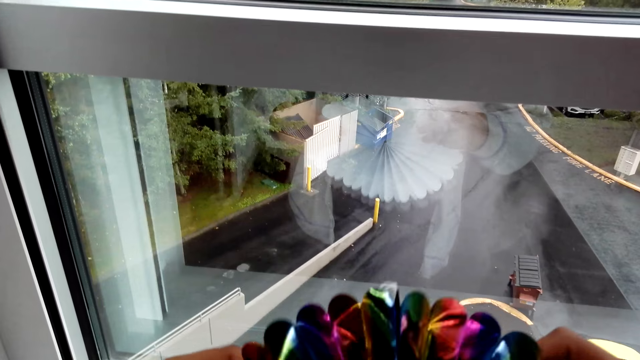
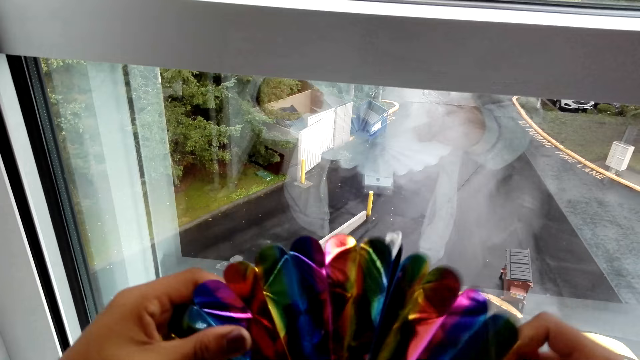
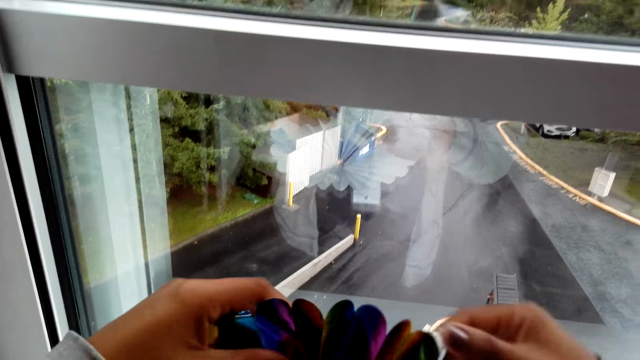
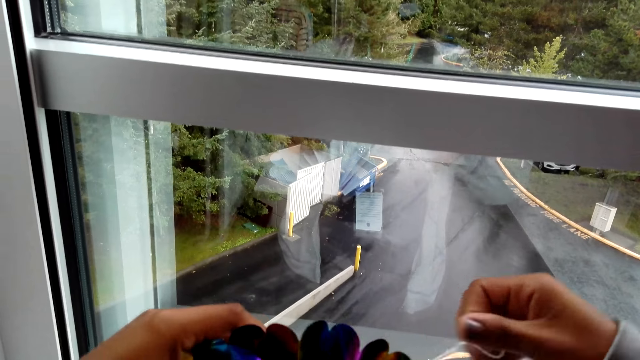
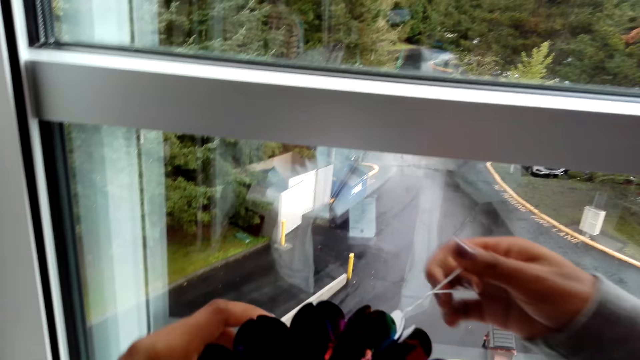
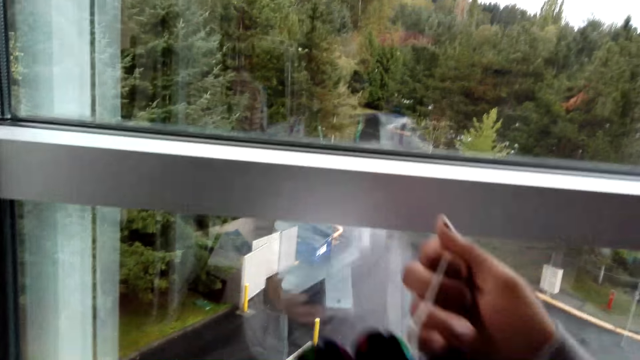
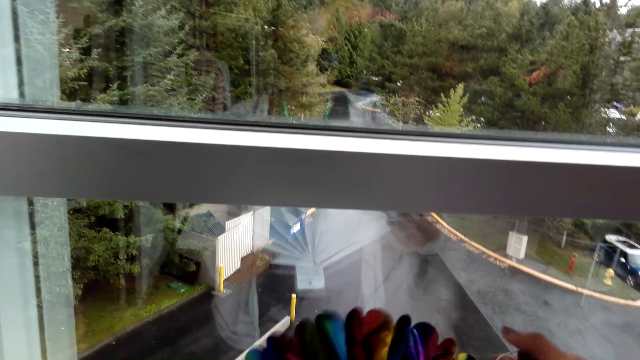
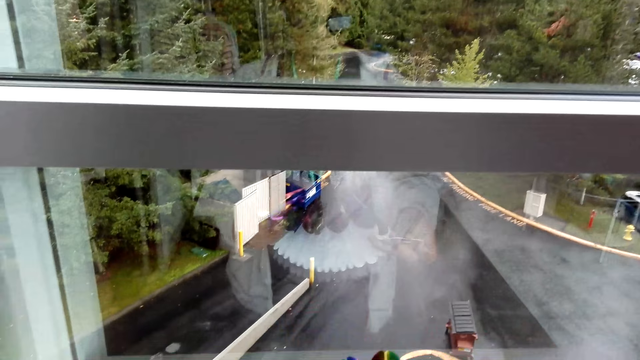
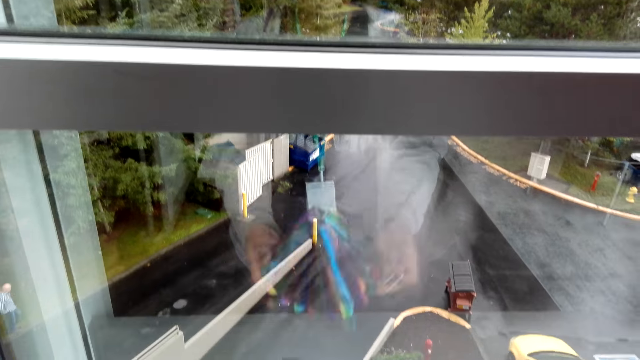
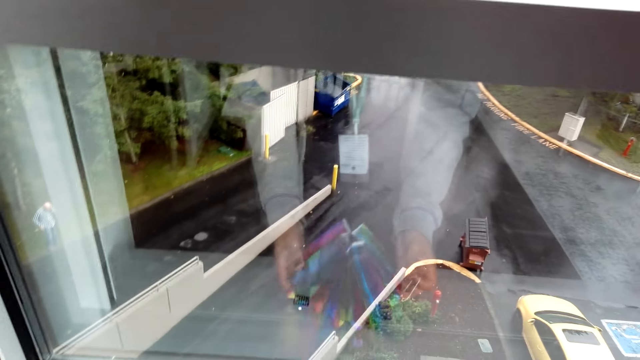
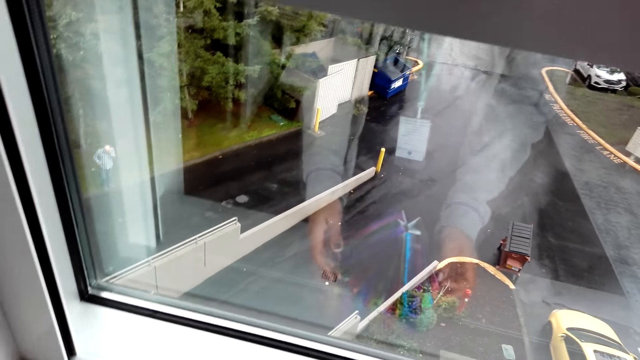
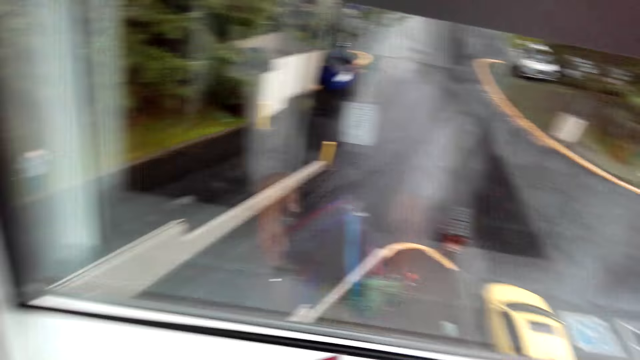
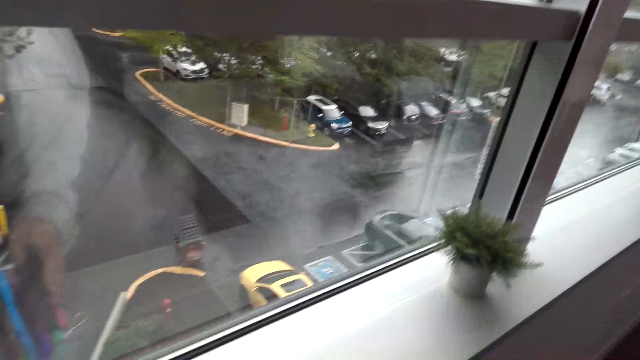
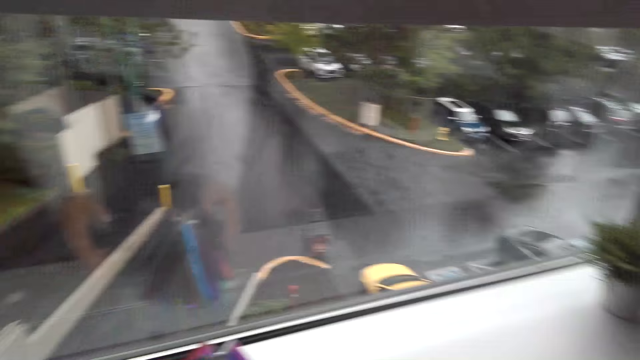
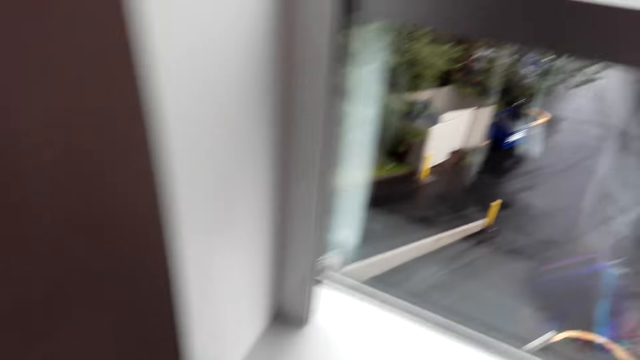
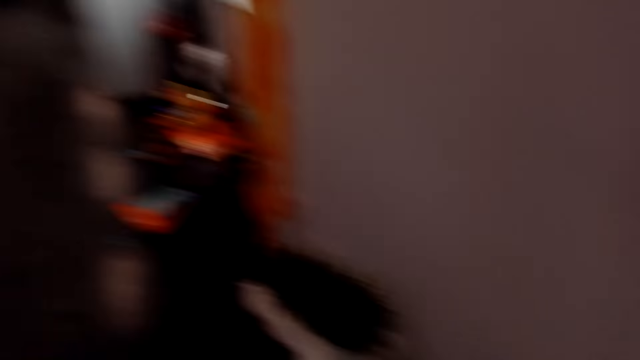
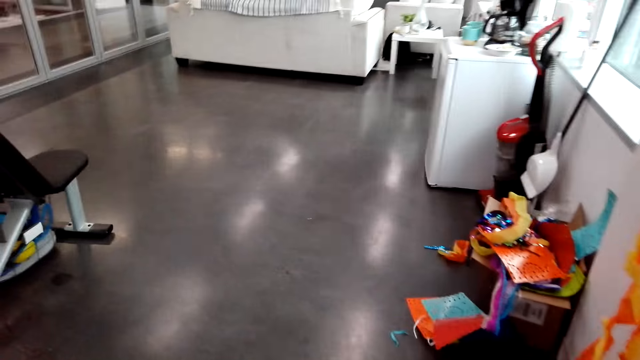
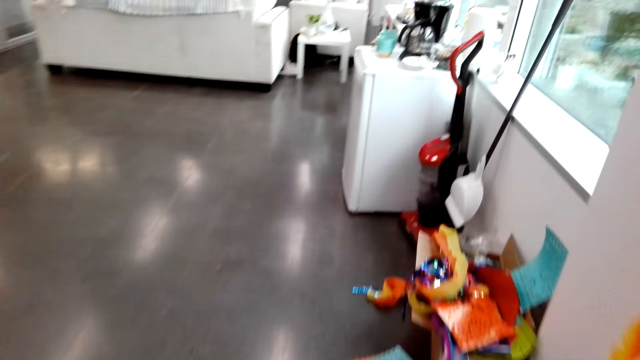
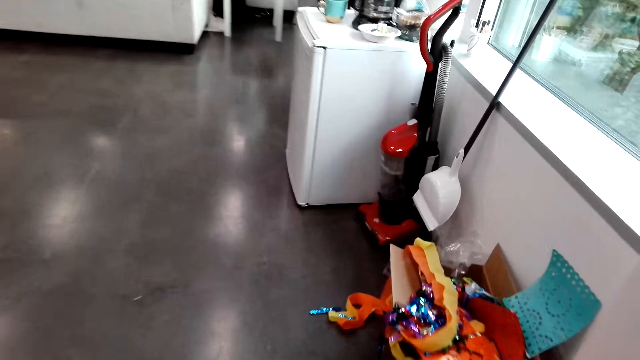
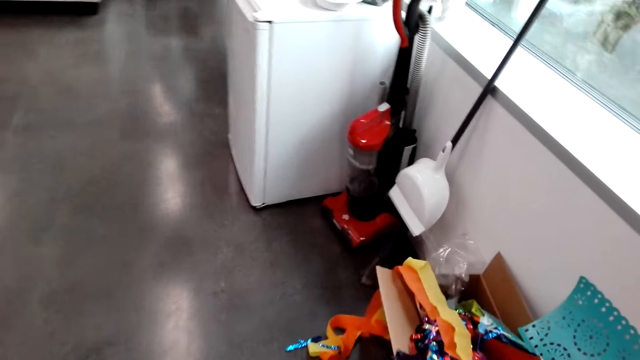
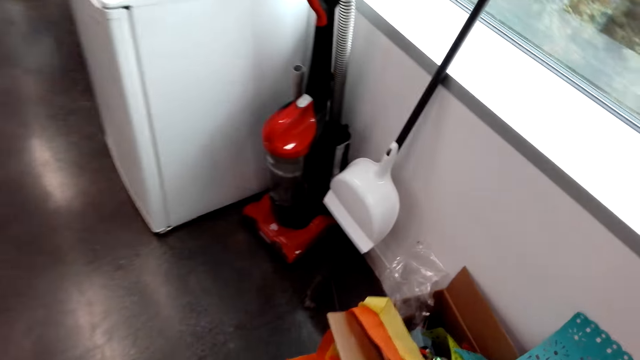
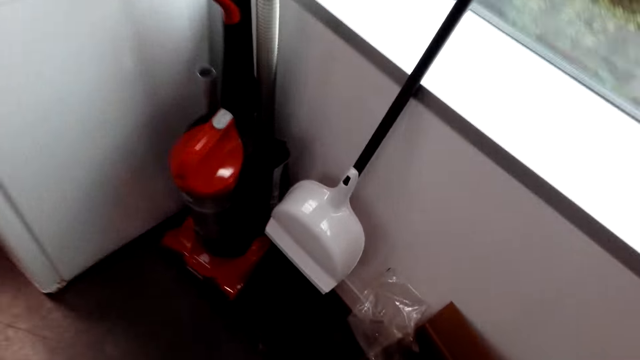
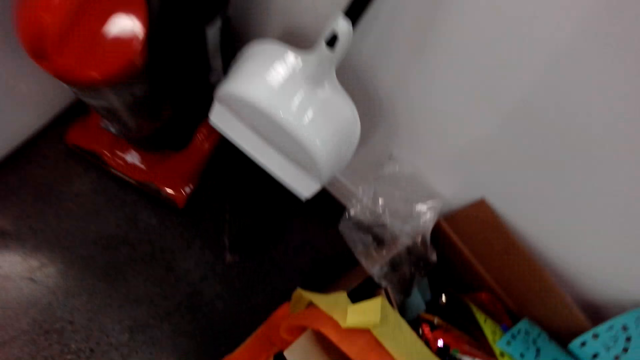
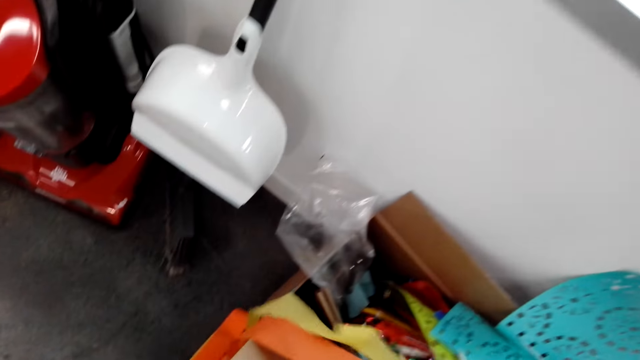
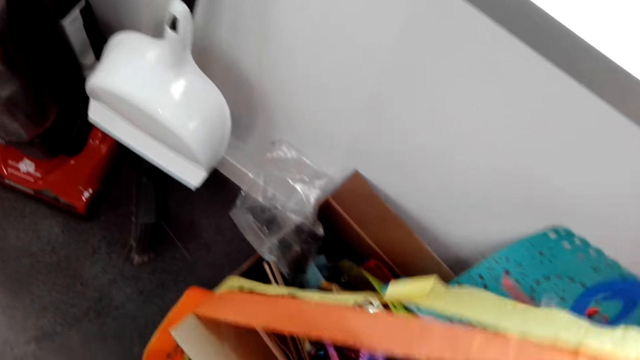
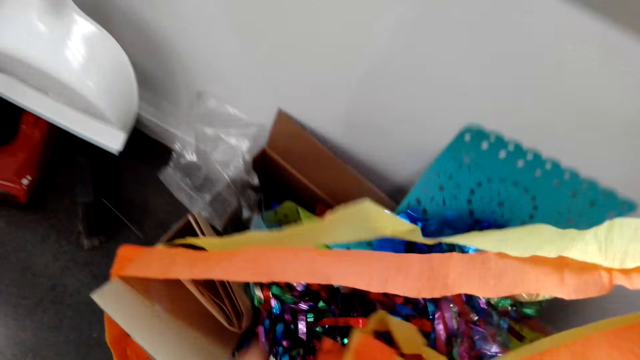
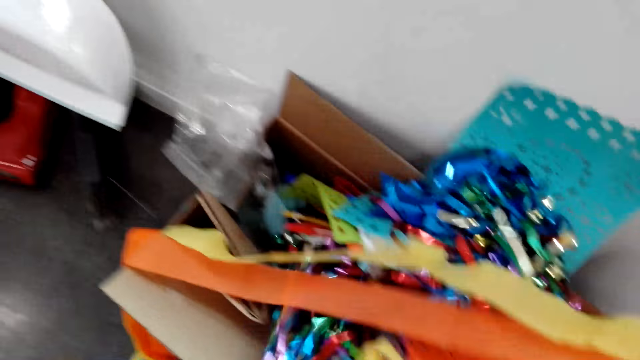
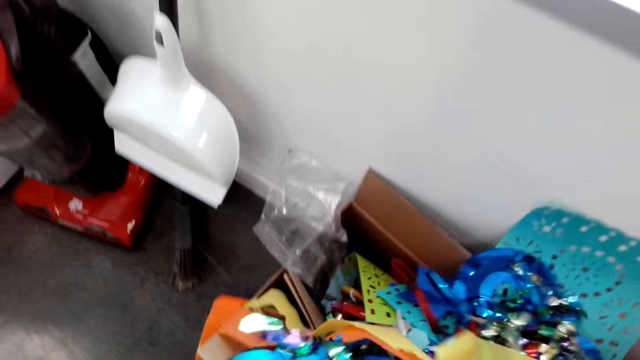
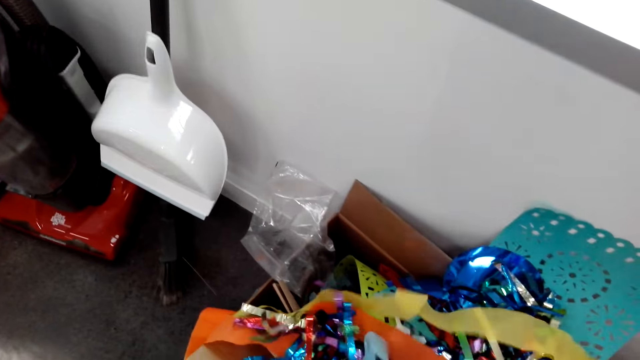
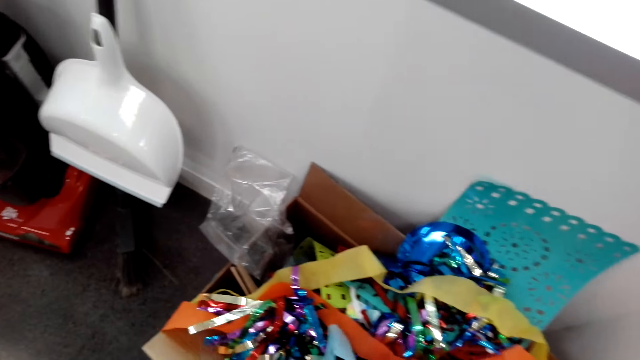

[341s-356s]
The camera wearer puts the decoration by the window. They put the flowers on the table. They walk around the shop. They pick streamers. They select flowers from the box.

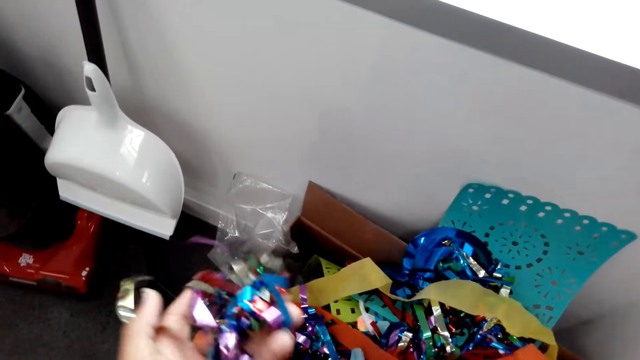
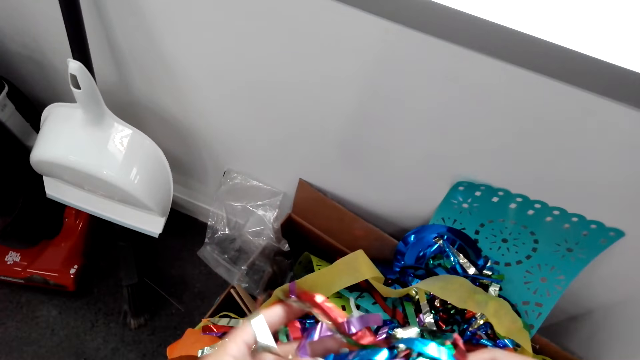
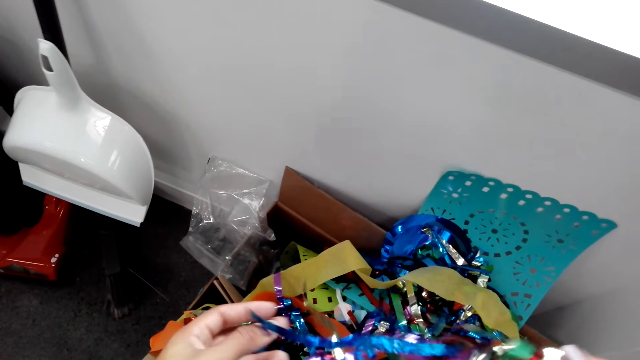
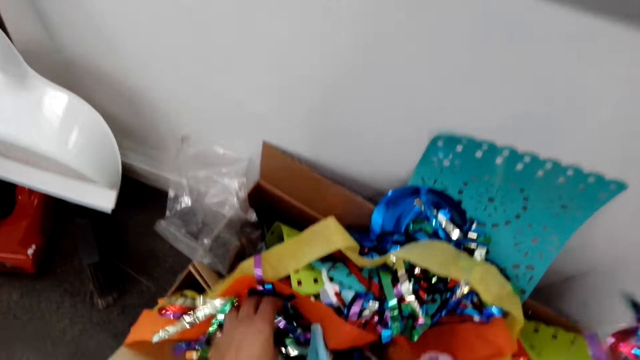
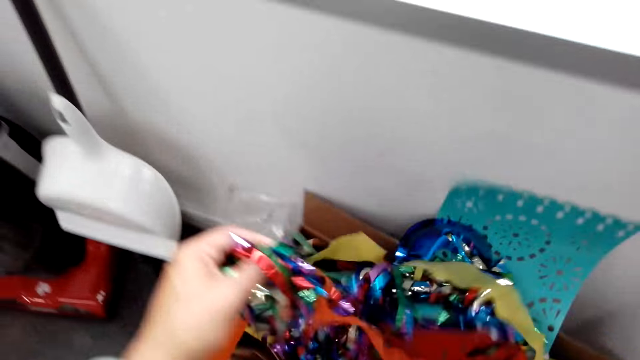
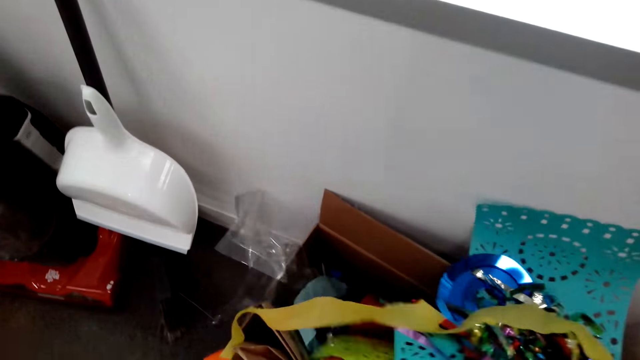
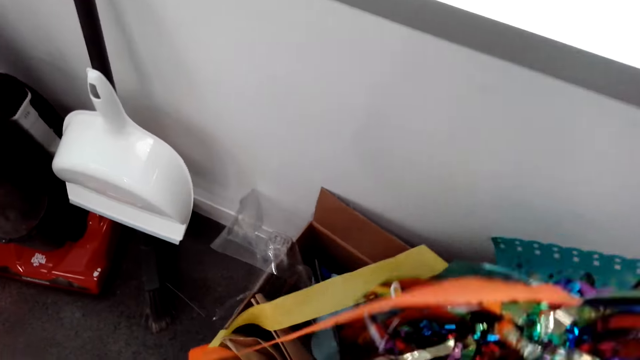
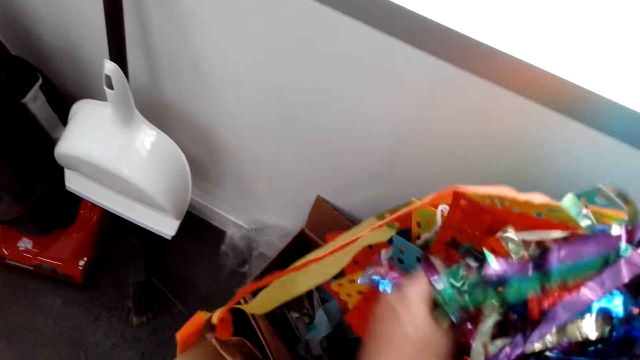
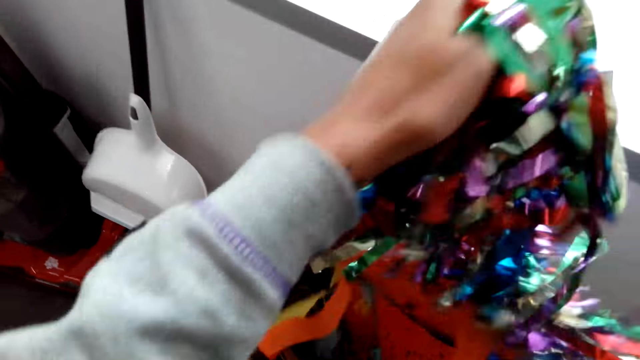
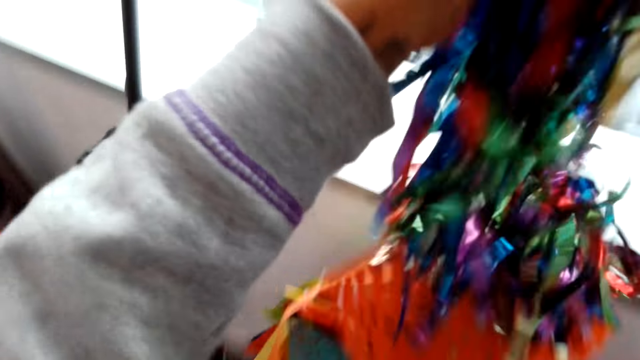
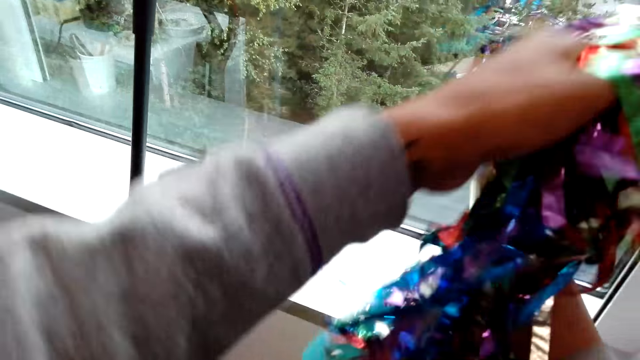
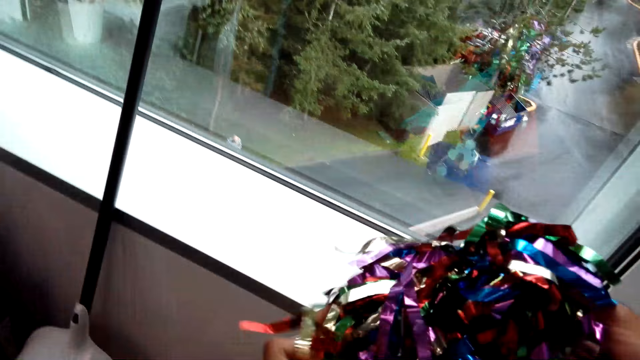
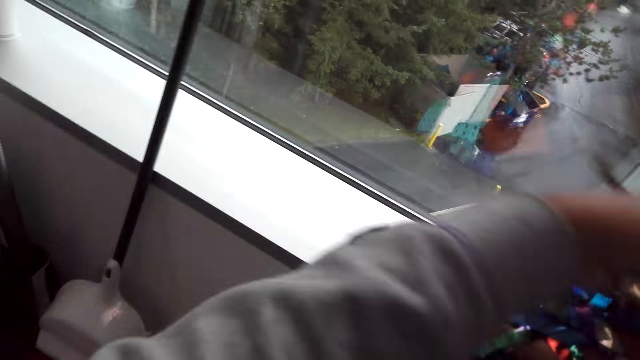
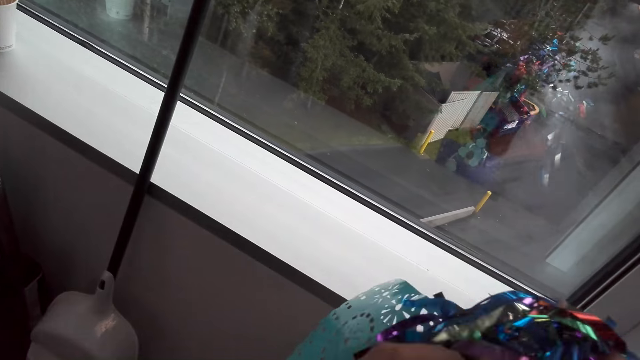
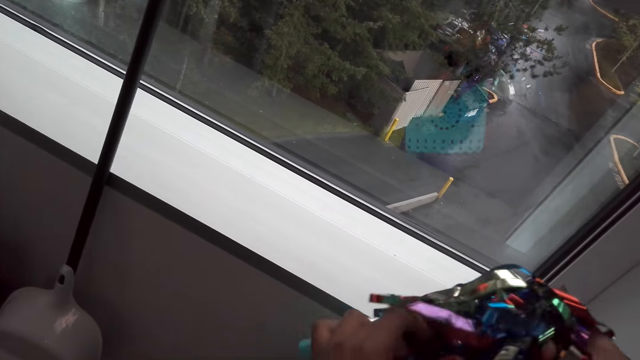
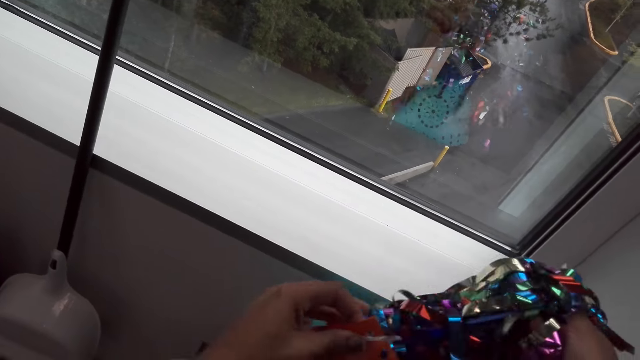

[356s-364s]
The camera wearer picks other streamers. They lift the flowers.
